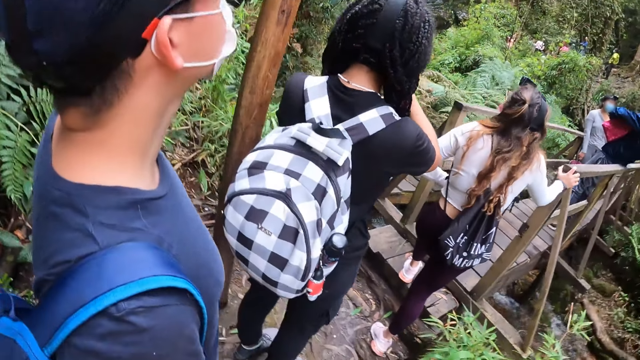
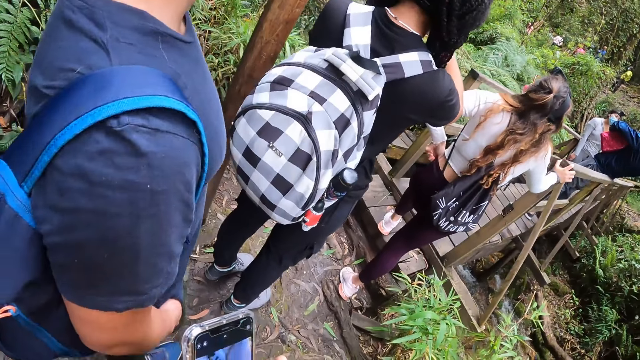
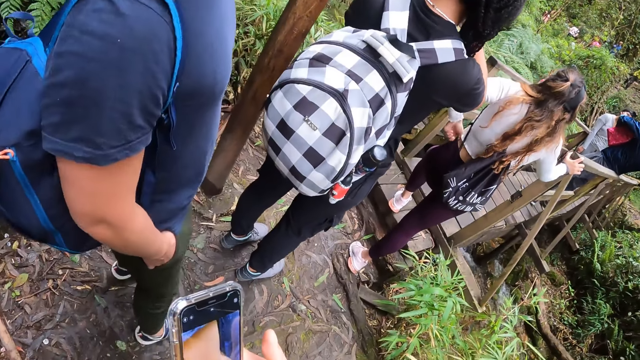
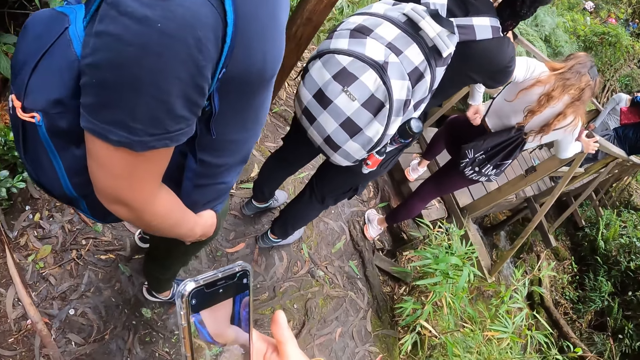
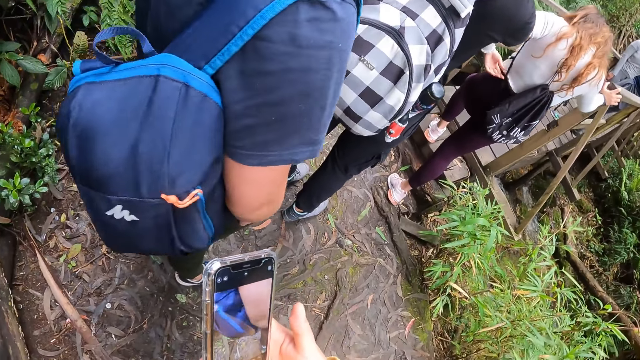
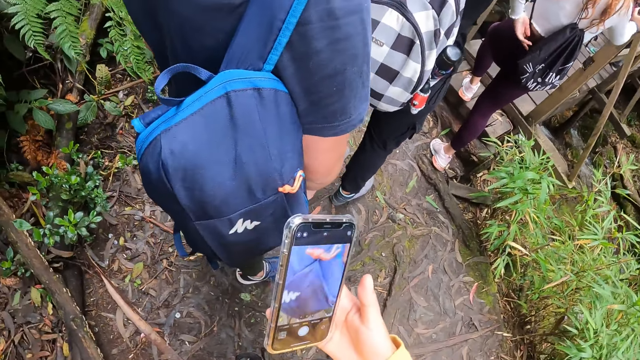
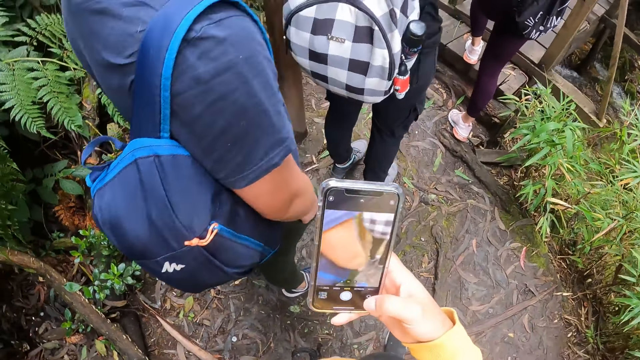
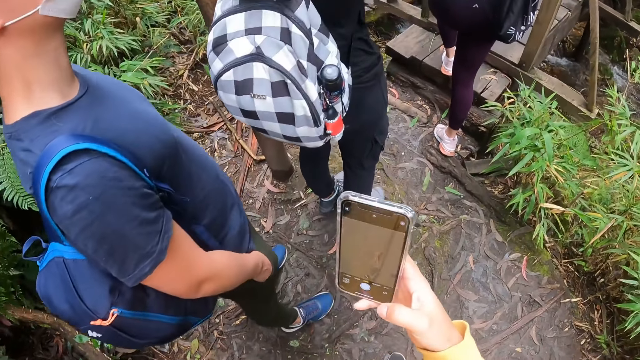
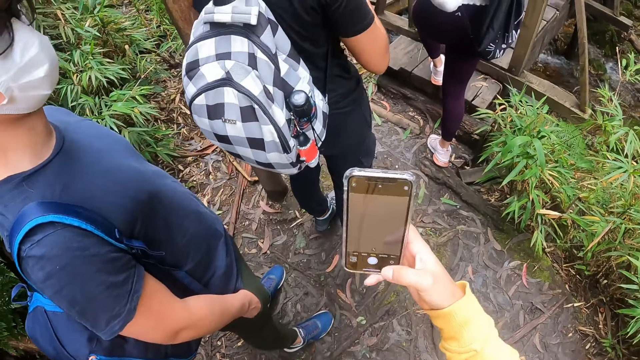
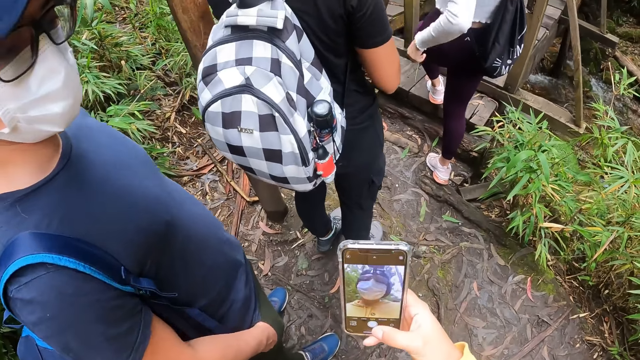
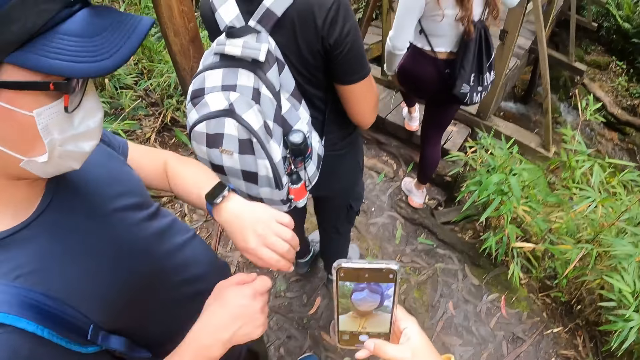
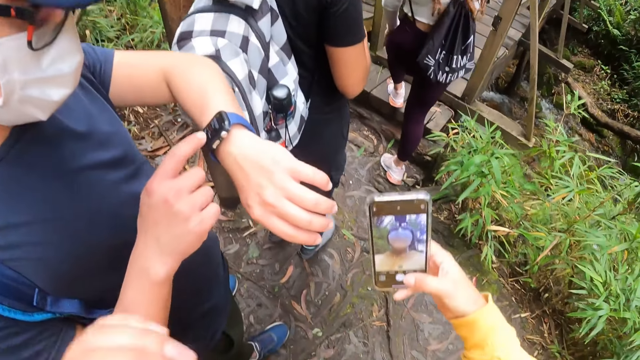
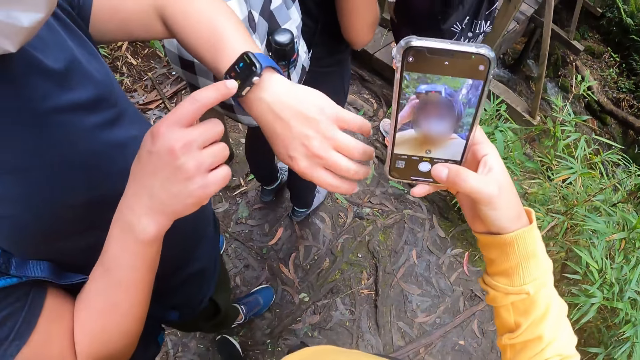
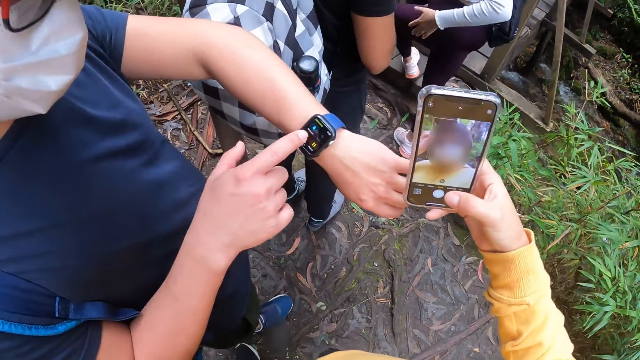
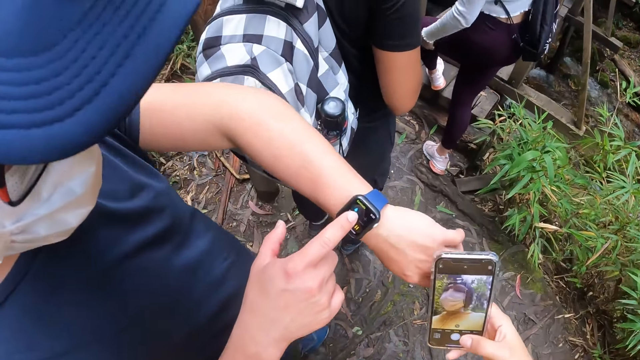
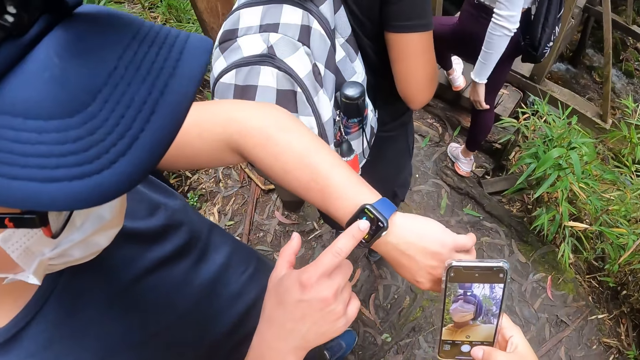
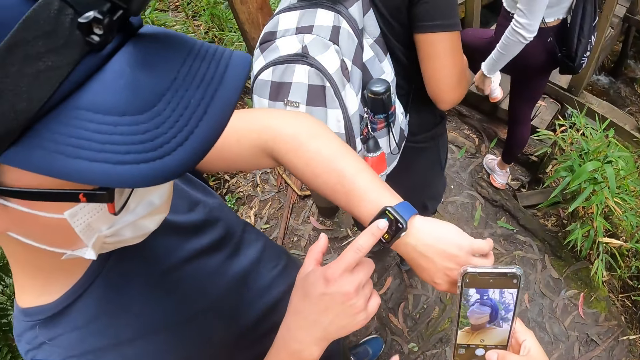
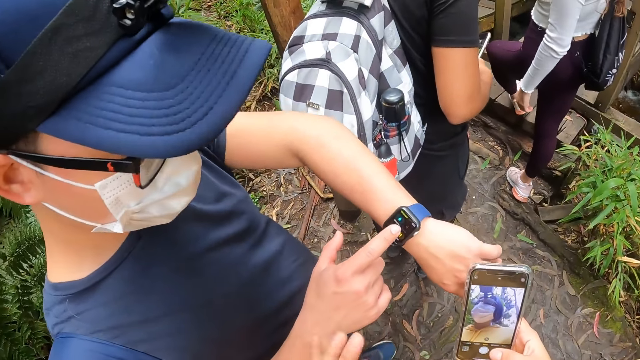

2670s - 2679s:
The woman adjusts her trousers with her left hand on the mountain. The camera wearer operates the phone. A man moves the left hand. The woman rubs her backside with her left hand. The camera wearer lifts the phone. The man operates the wrist watch with his right hand on the mountain. The man points at the wrist watch. The camera wearer interacts with the man.

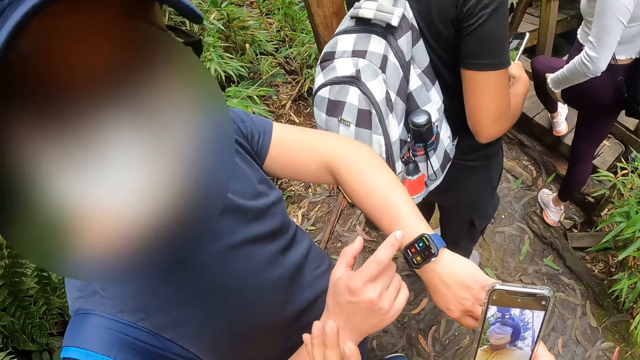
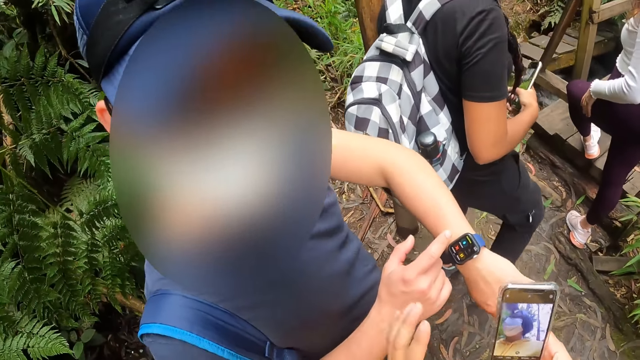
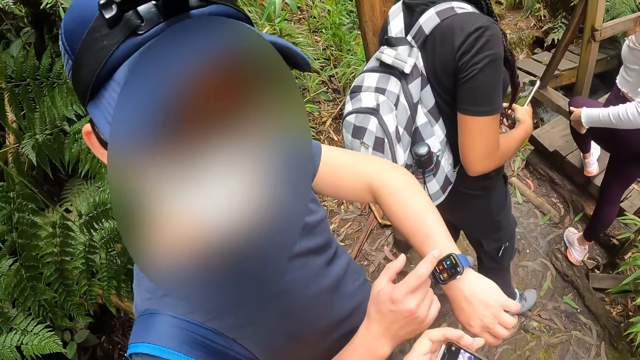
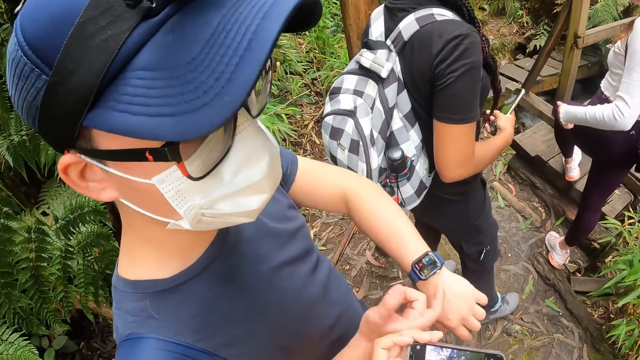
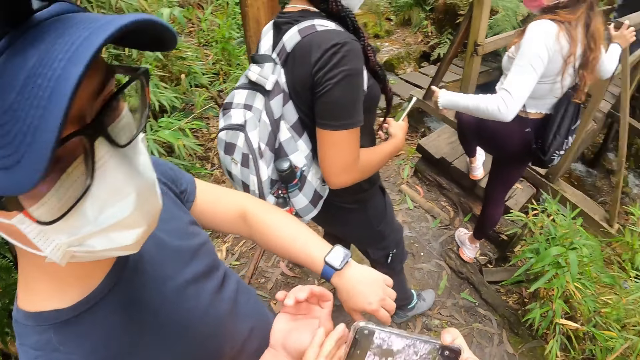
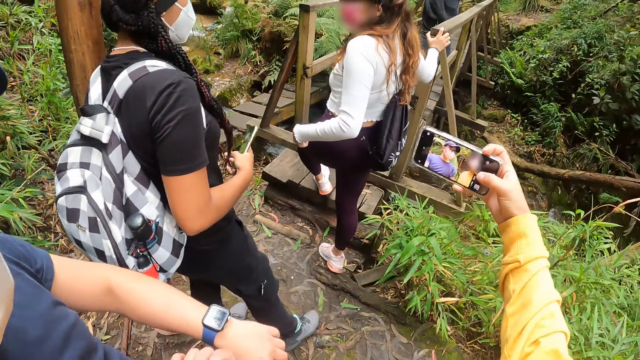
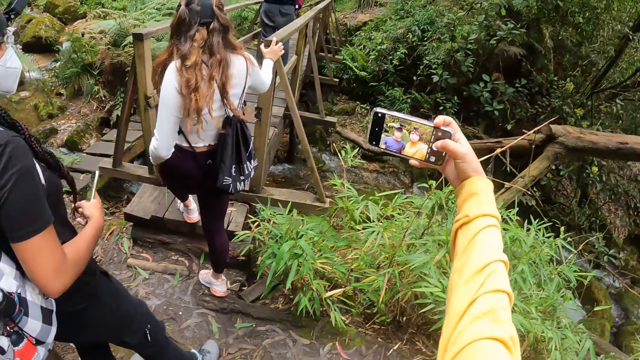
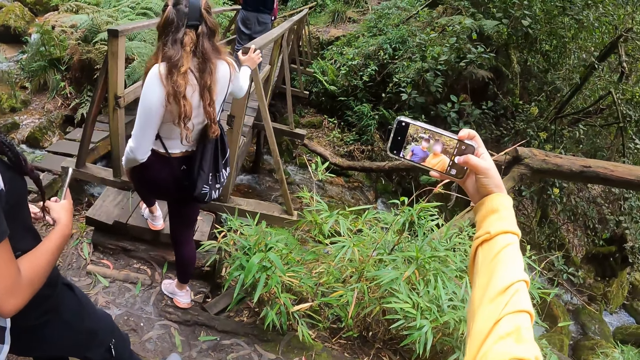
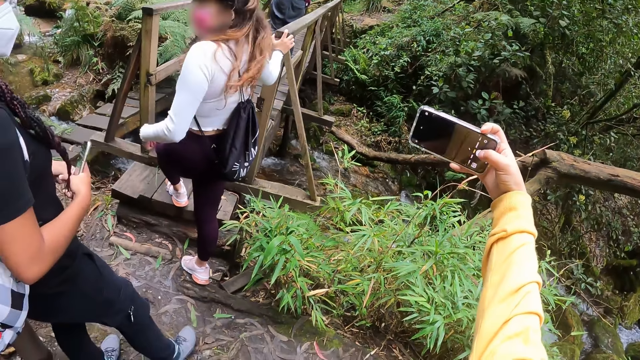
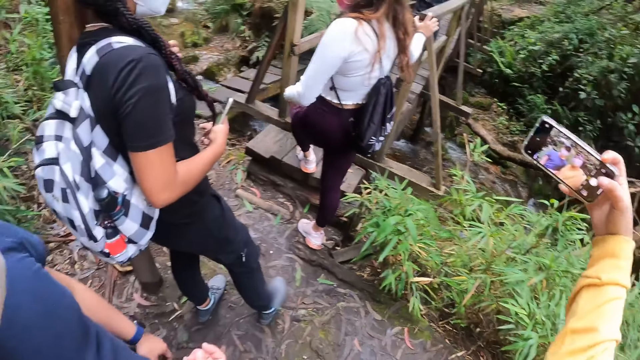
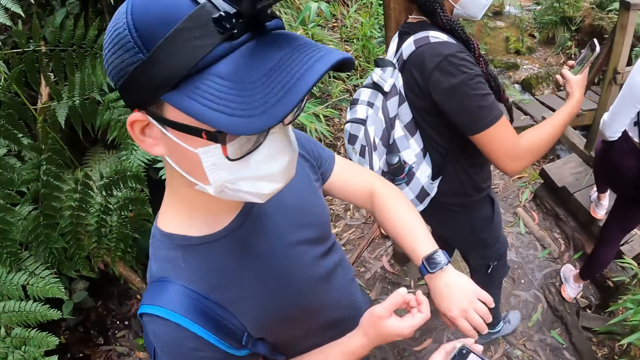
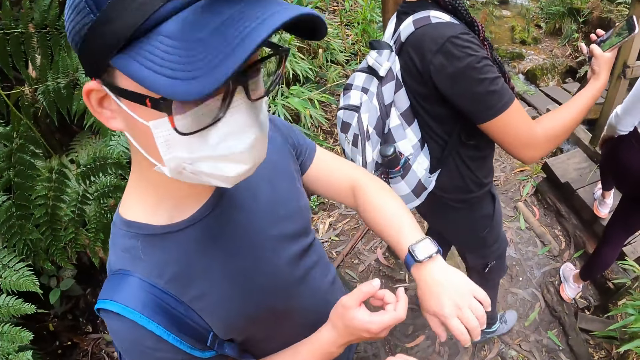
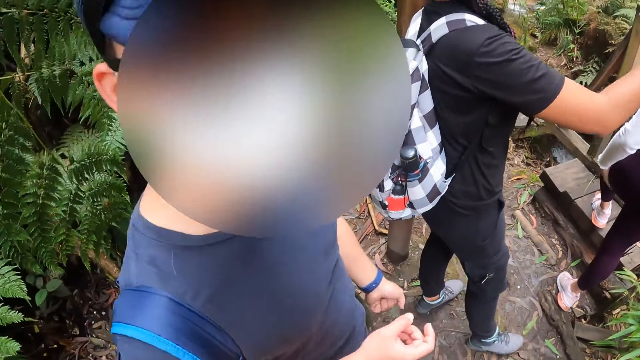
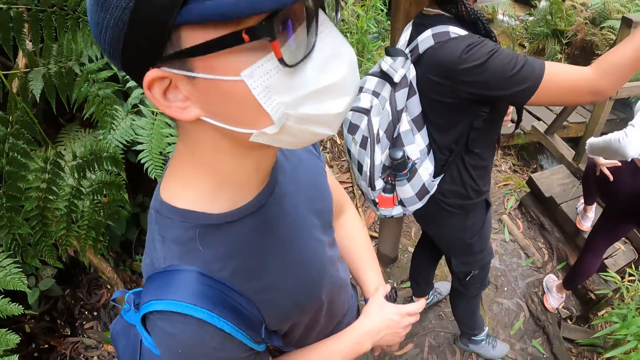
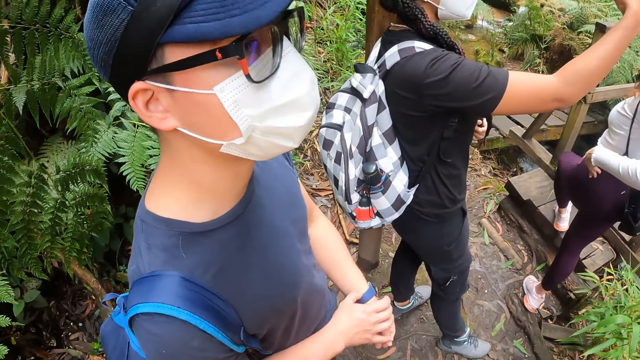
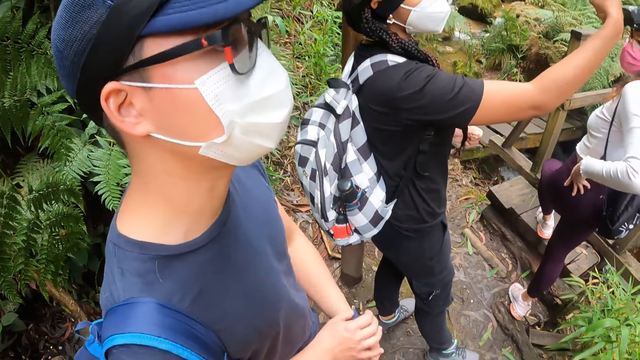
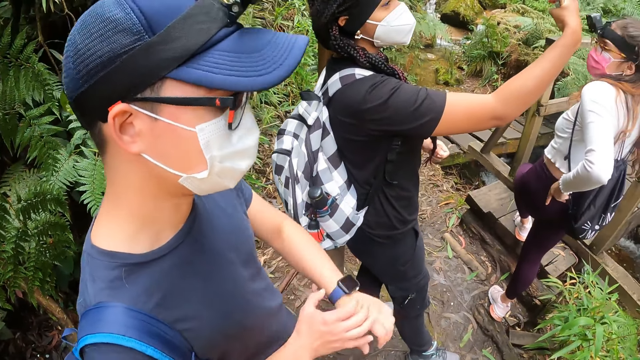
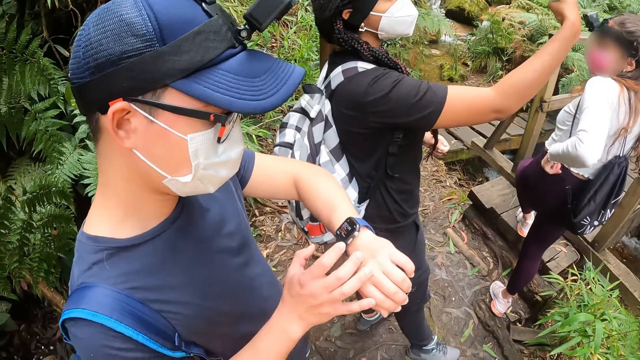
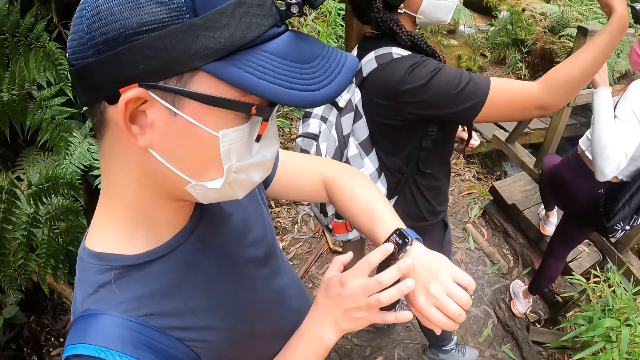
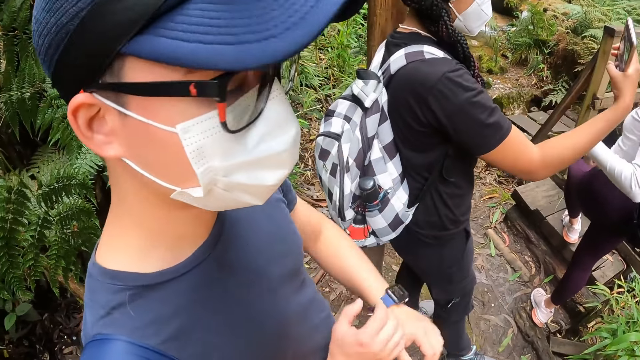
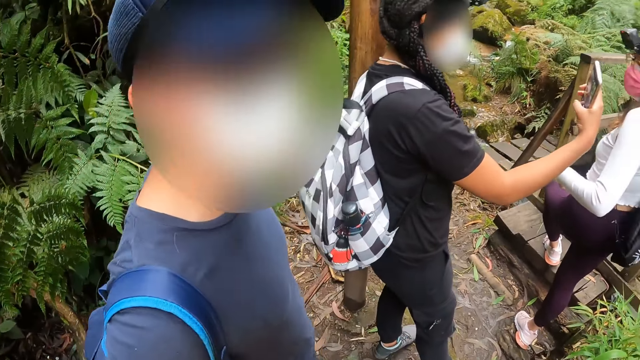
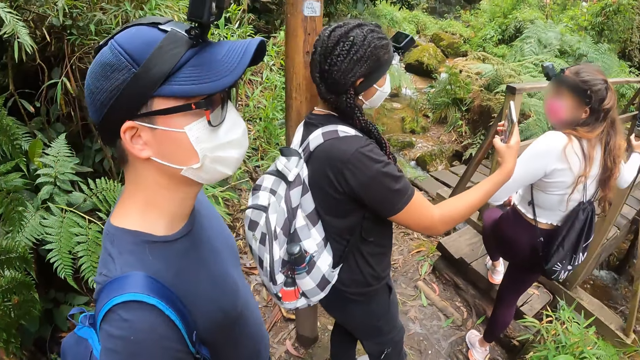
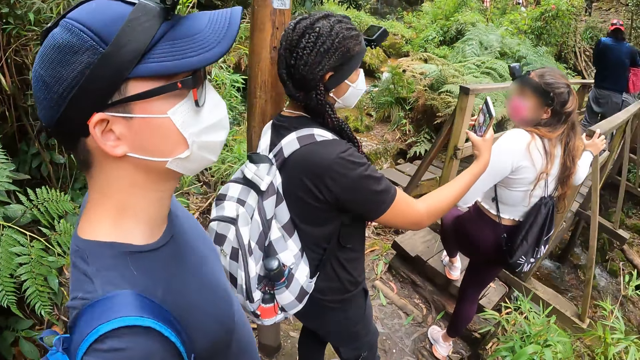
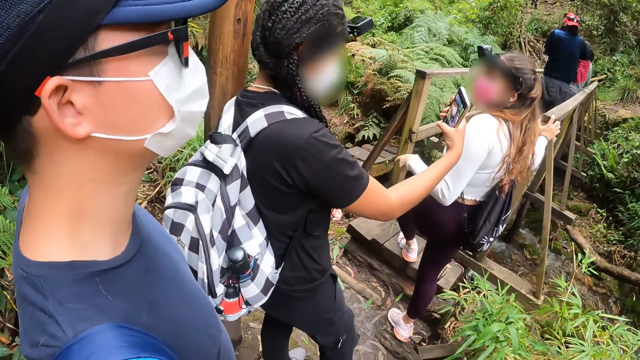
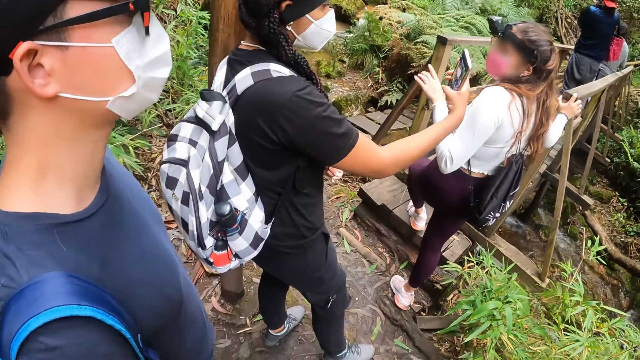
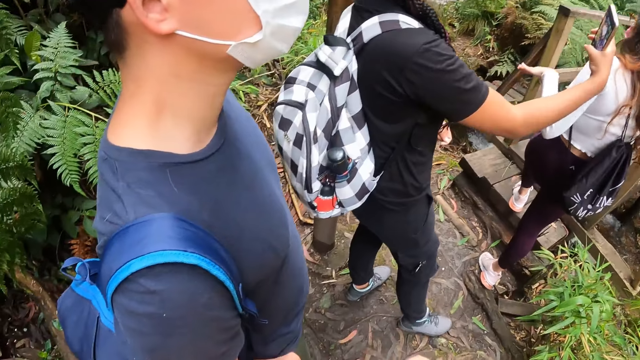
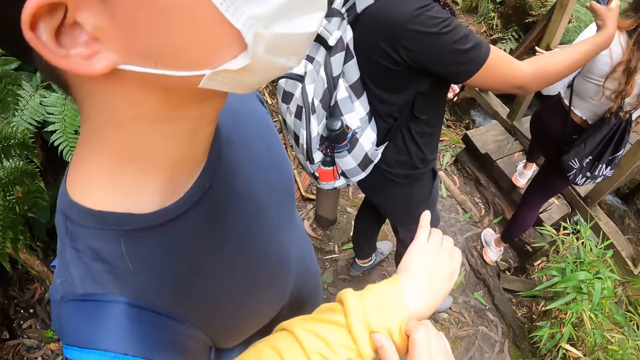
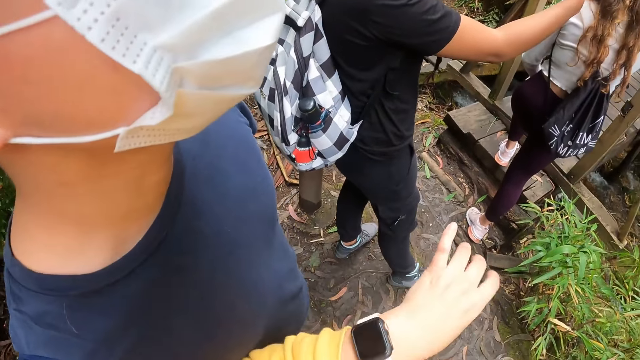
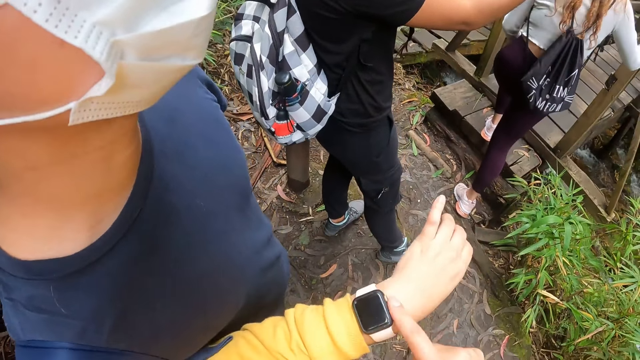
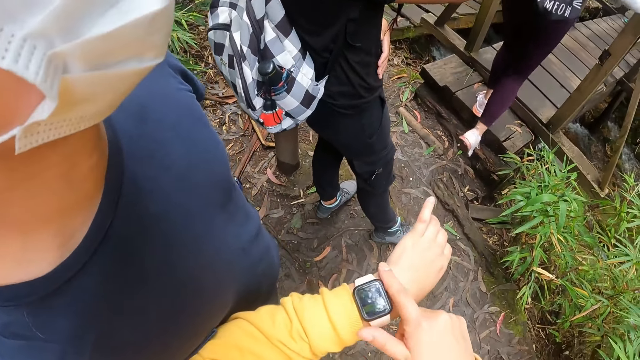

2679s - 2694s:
The camera wearer adjusts the phone in the hand. The woman taps her thigh with her left hand on the mountain. The camera wearer lifts the phone, takes a photo with the phone and lowers the hand holding the phone. A man lifts the left hand, stares at the wrist watch and lowers the left hand. The camera wearer interacts with the man. The man adjusts the wrist watch. The camera wearer holds the phone. The woman adjusts her trousers with her left hand on the mountain. The man lifts the left hand, operates the wrist watch and lowers the left hand. The camera wearer interacts with the man. The man looks around. The woman climbs the bridge on the mountain. The camera wearer pulls the pullover. She adjusts the hand of her jacket with her right hand on the mountain. She operates the wrist watch with her right hand on the mountain.
